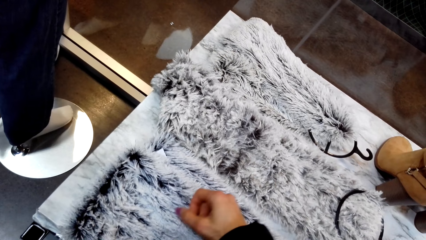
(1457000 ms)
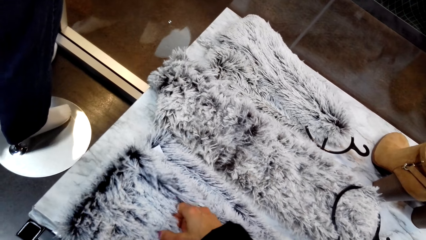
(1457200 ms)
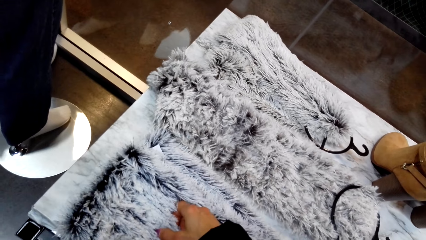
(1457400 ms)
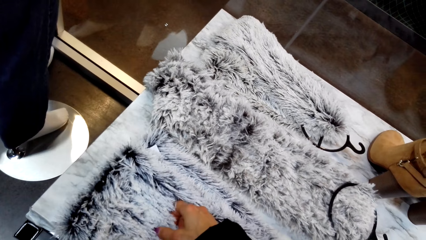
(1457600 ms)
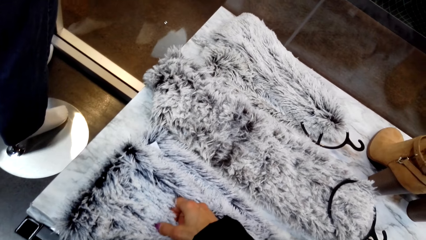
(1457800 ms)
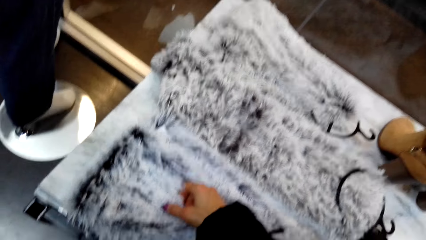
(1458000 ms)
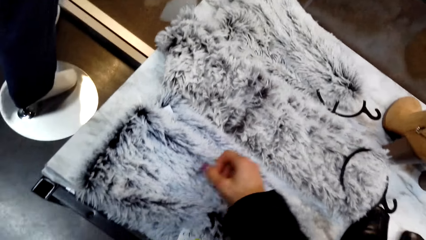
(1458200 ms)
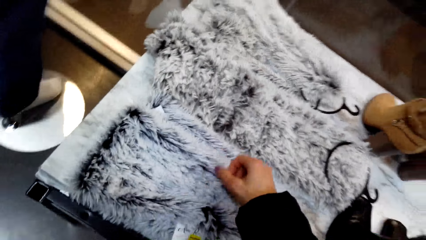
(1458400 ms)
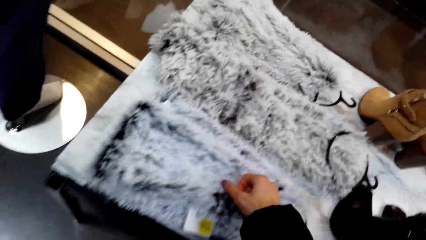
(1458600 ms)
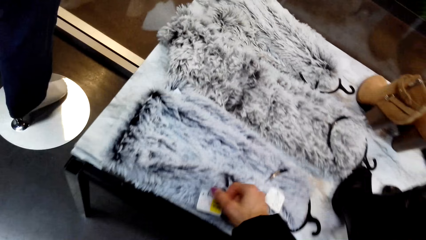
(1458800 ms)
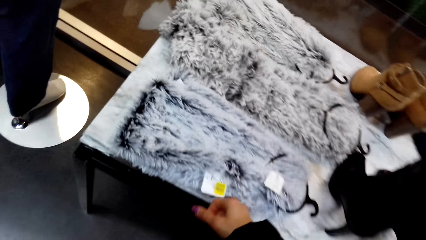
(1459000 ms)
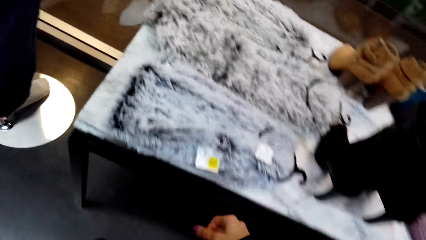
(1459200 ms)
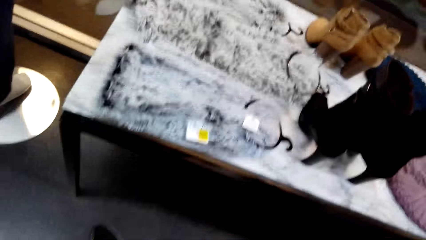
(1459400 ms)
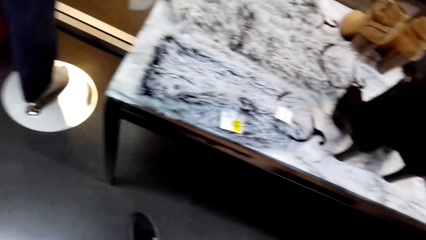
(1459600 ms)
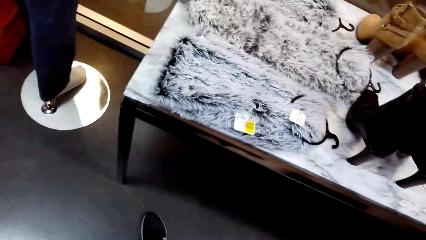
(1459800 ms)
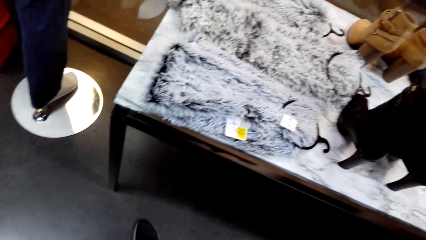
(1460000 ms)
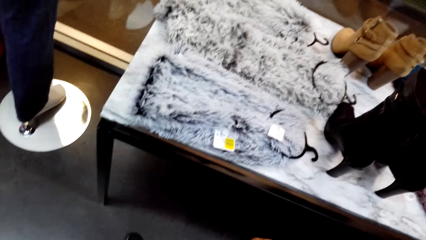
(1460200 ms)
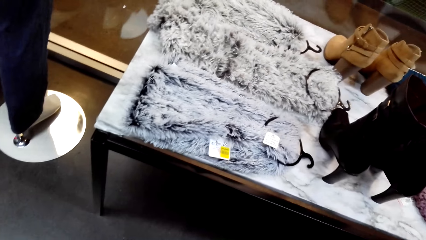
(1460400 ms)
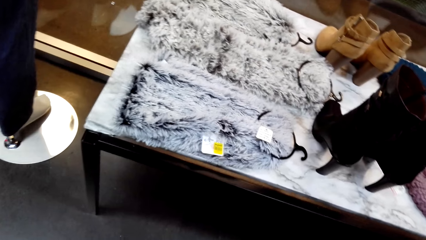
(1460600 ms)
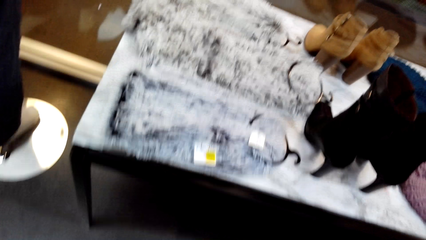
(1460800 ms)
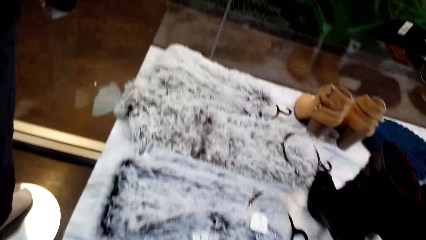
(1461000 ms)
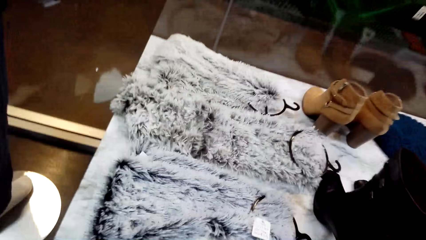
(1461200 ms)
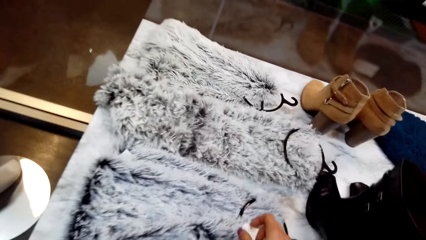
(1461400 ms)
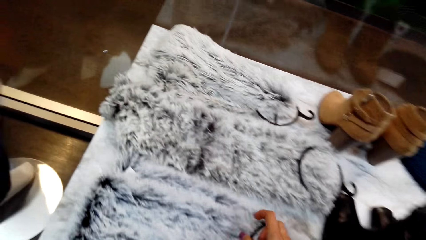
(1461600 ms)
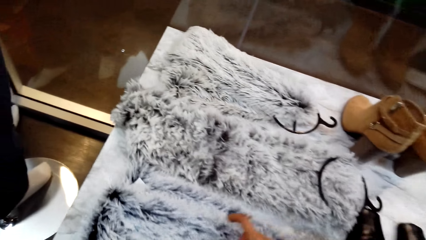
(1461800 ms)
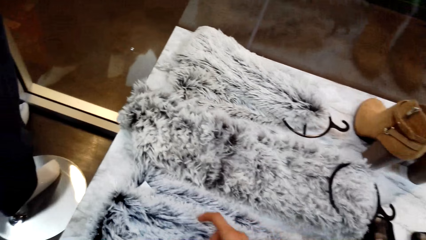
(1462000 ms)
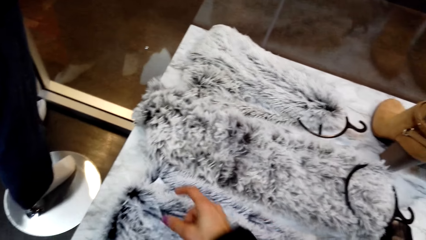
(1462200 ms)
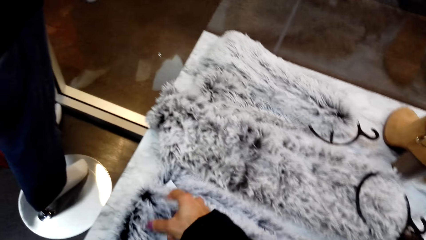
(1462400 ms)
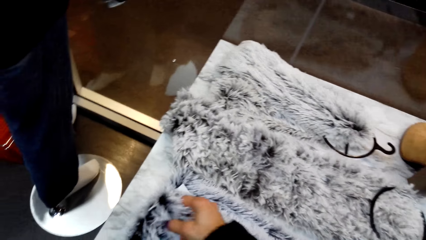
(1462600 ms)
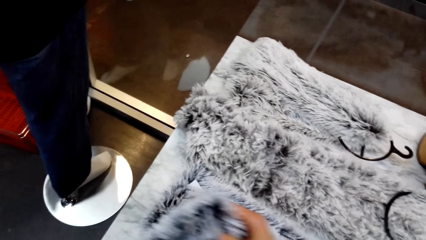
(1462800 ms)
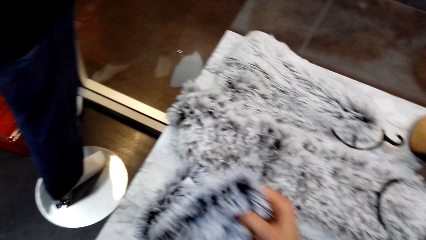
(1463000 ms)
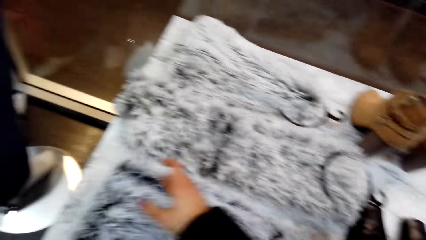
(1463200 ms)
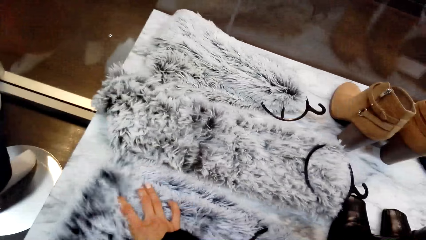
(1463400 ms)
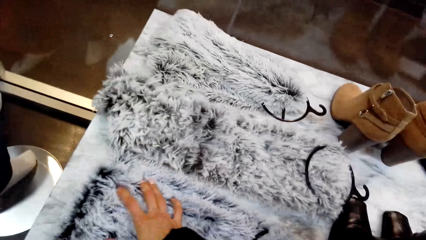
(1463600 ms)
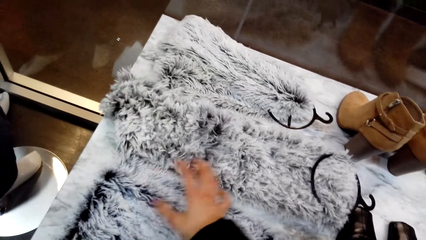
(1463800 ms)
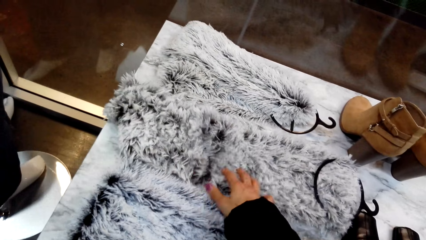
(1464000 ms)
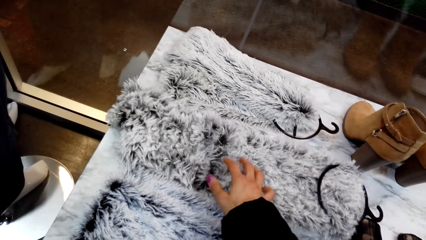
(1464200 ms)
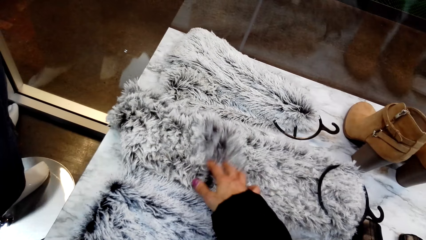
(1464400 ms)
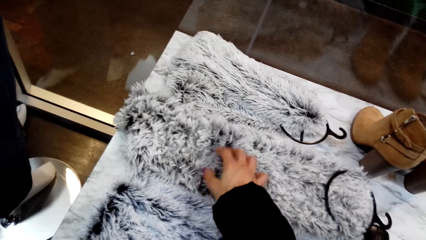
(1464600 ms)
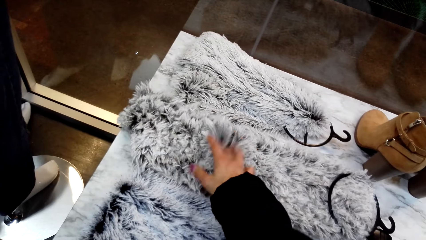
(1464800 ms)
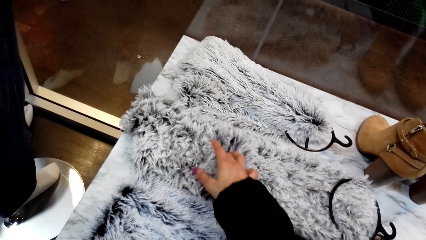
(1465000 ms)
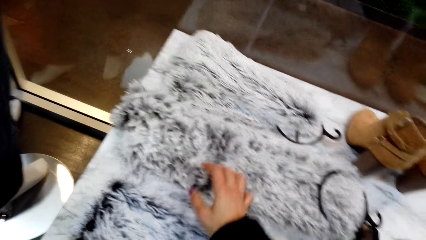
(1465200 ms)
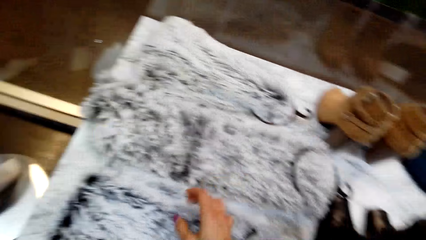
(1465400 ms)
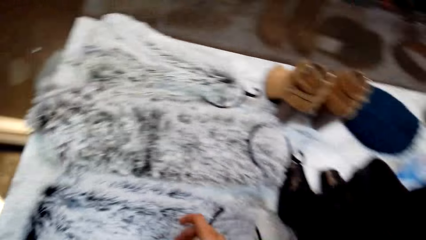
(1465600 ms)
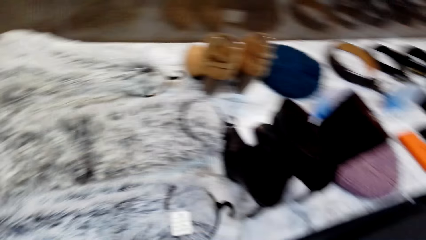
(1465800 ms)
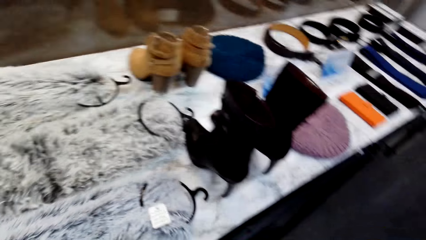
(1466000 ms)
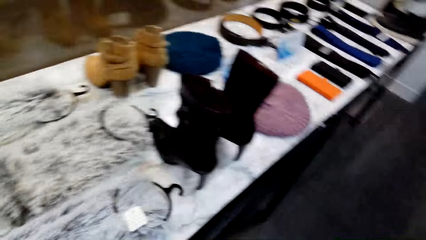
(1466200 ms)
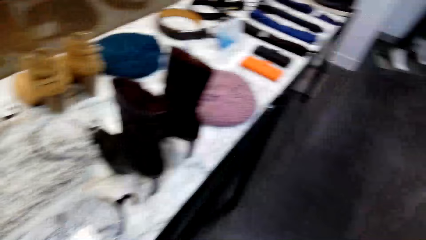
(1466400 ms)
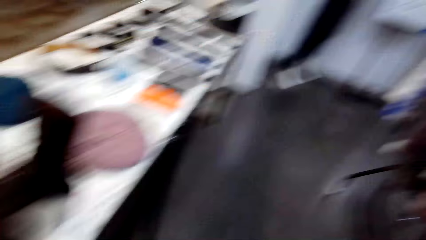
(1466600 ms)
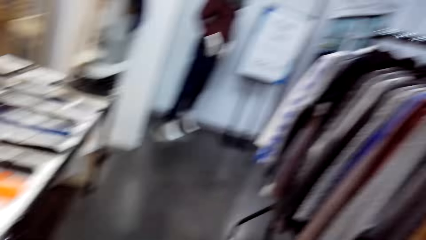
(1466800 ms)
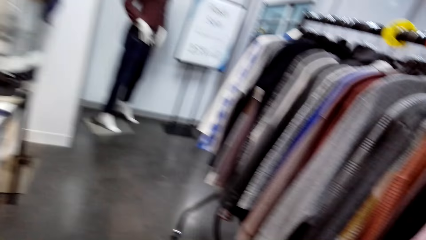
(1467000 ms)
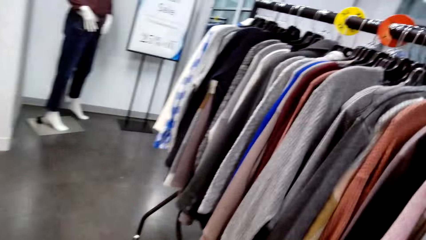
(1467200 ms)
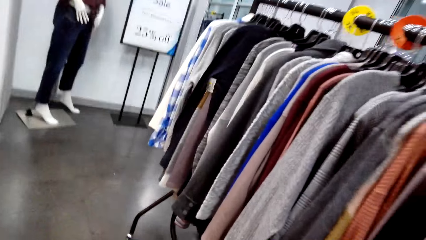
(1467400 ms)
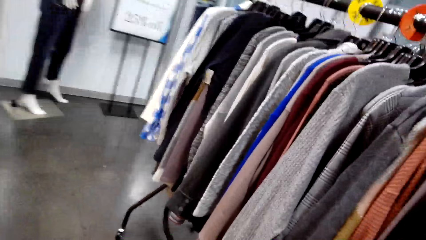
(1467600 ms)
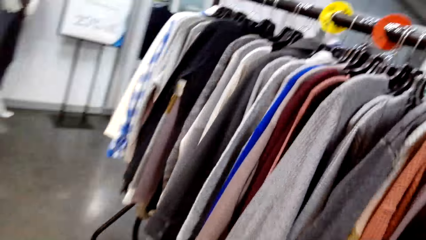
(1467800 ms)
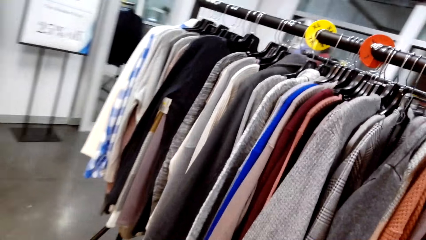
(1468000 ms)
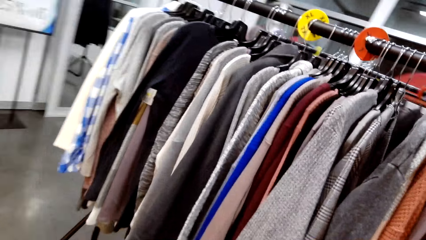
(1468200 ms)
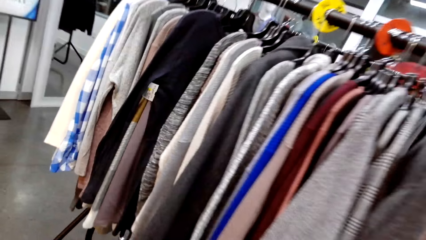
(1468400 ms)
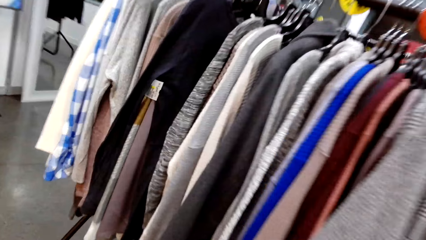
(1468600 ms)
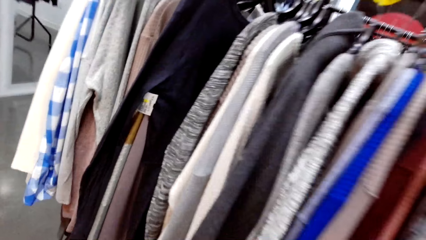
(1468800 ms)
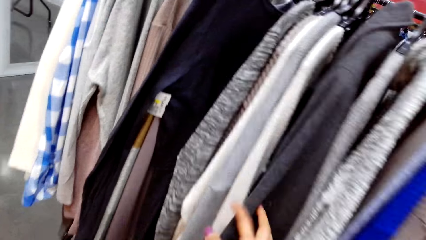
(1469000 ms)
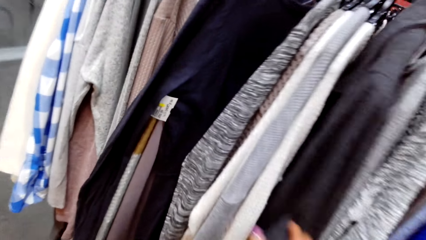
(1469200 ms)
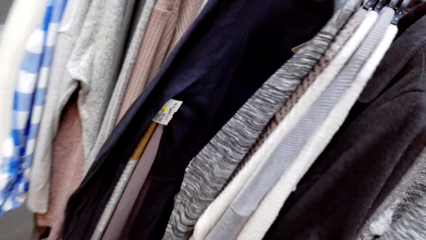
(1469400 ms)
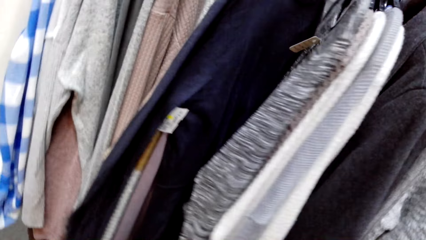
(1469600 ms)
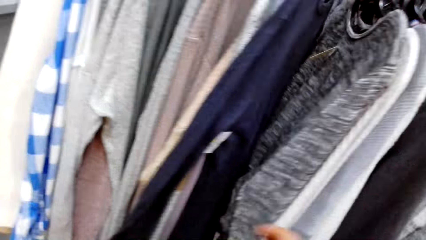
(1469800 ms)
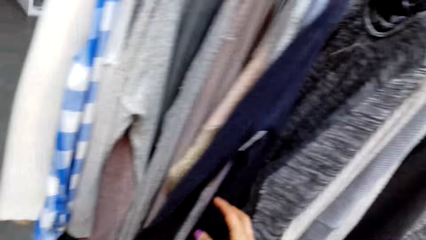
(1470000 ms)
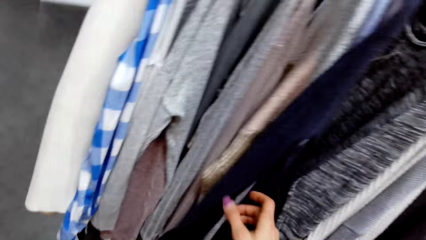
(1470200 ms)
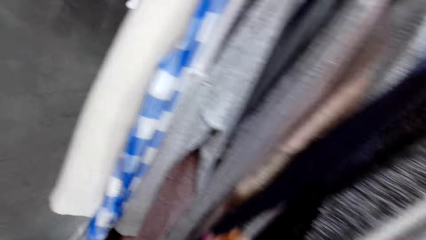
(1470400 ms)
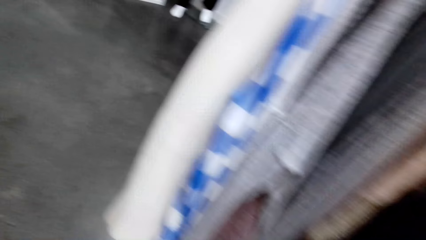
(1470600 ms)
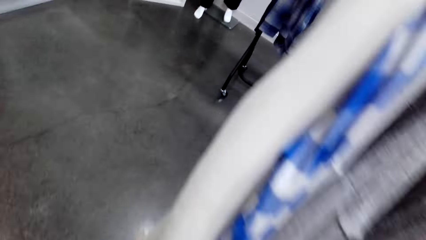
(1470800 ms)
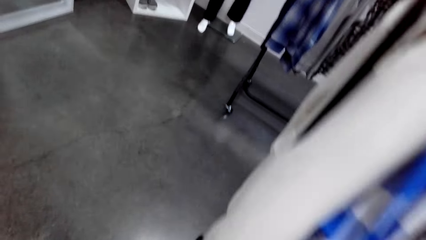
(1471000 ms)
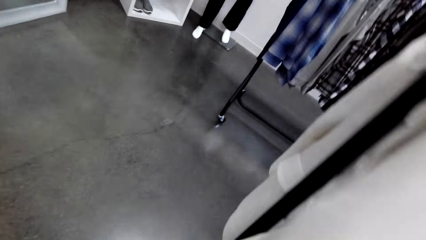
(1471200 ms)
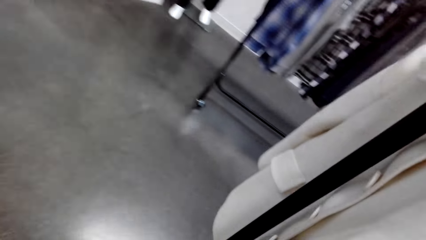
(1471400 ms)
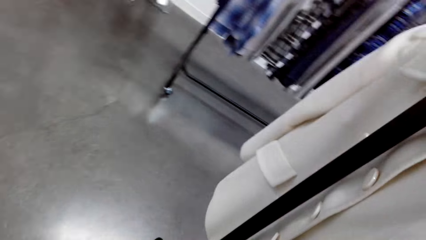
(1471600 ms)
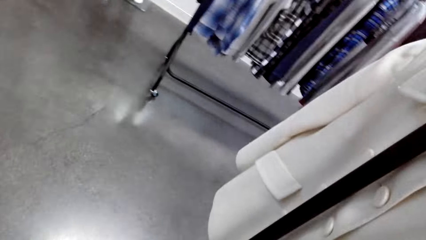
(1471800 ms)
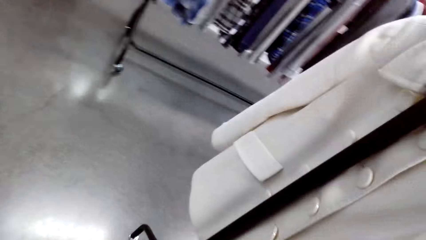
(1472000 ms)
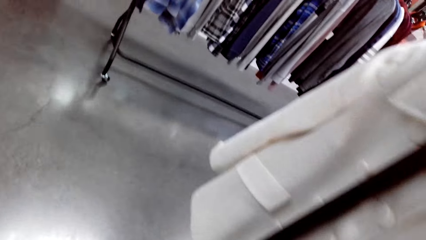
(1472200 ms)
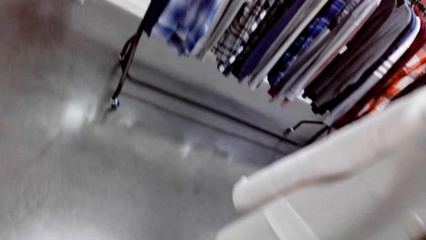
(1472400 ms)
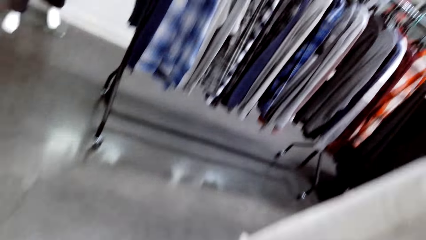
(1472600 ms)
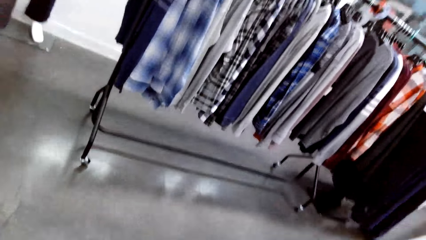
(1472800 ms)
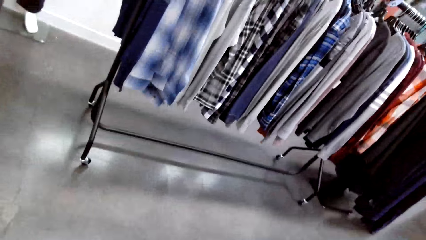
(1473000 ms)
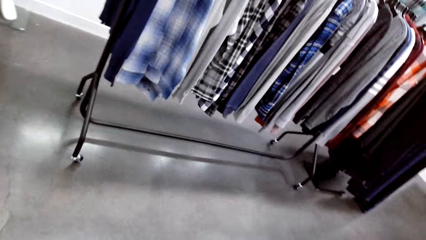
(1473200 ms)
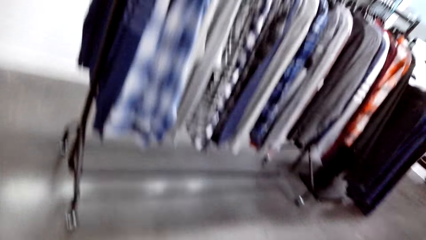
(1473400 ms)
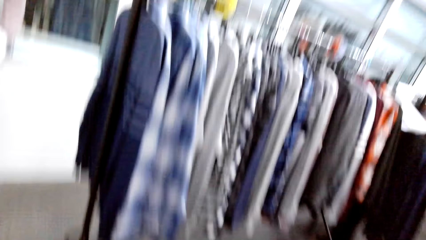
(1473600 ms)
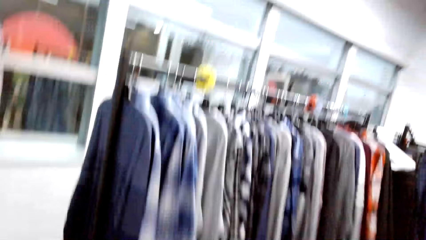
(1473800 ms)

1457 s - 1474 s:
The camera wearer looks around. They hold the clothes on the table. They walk.
